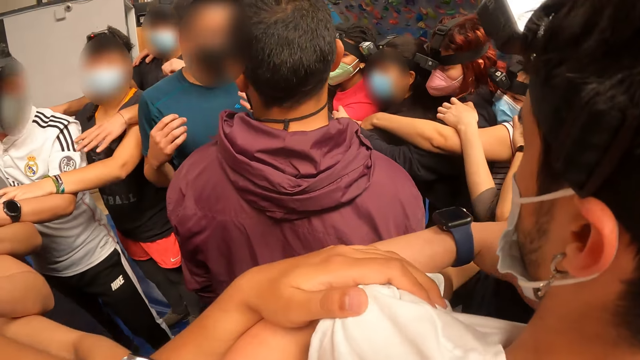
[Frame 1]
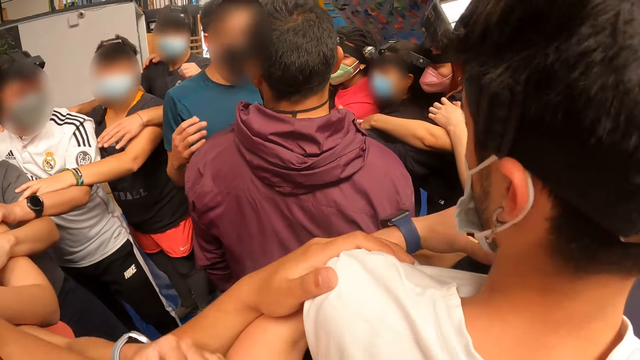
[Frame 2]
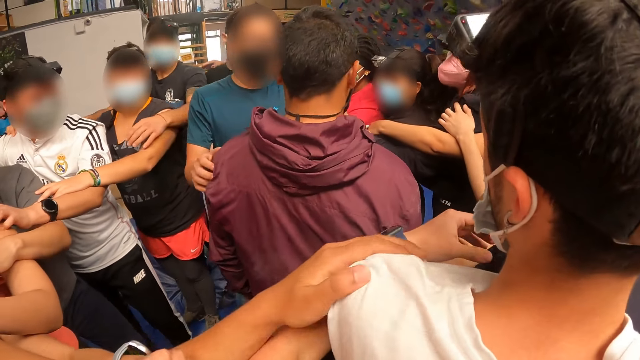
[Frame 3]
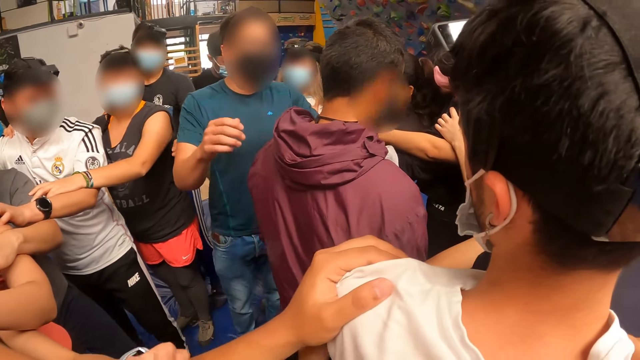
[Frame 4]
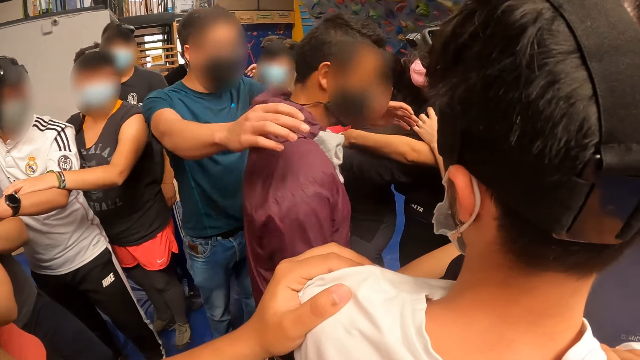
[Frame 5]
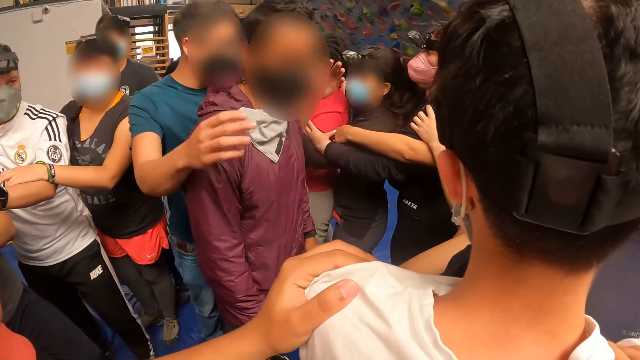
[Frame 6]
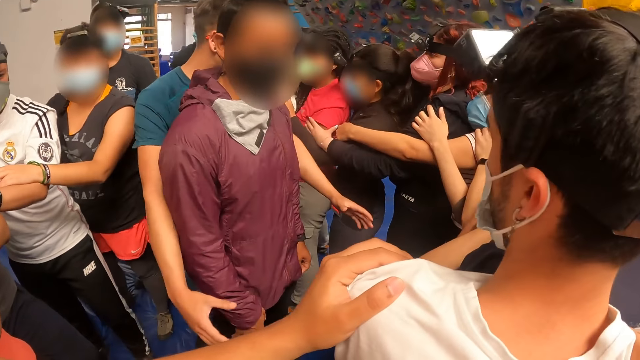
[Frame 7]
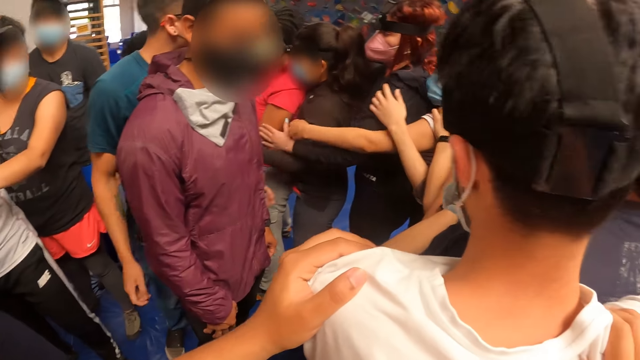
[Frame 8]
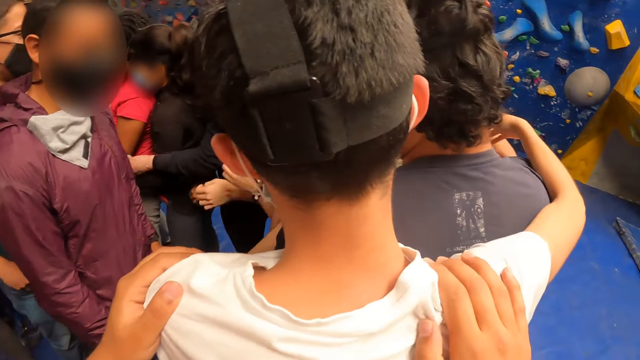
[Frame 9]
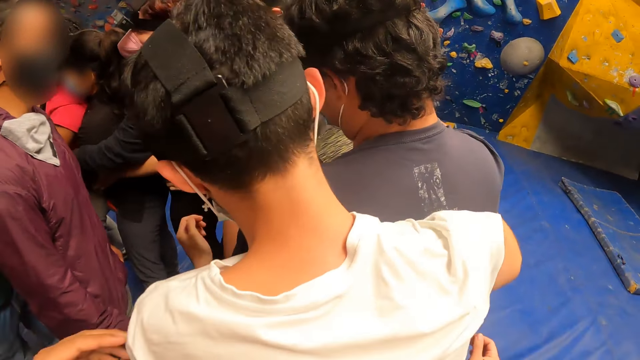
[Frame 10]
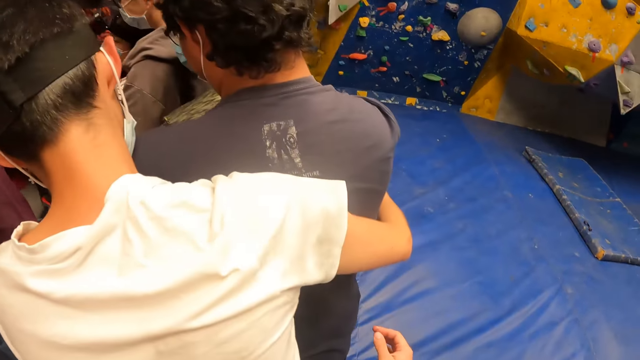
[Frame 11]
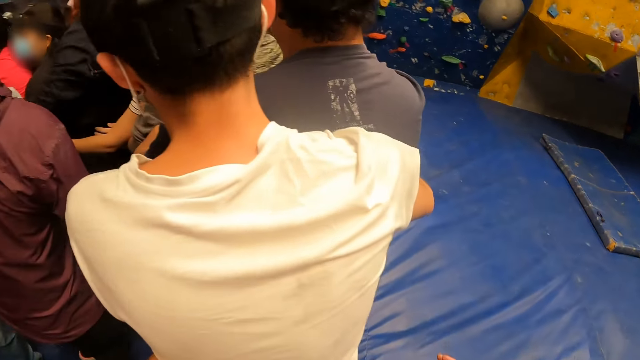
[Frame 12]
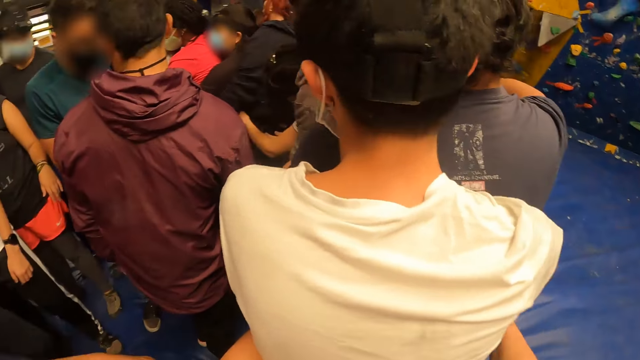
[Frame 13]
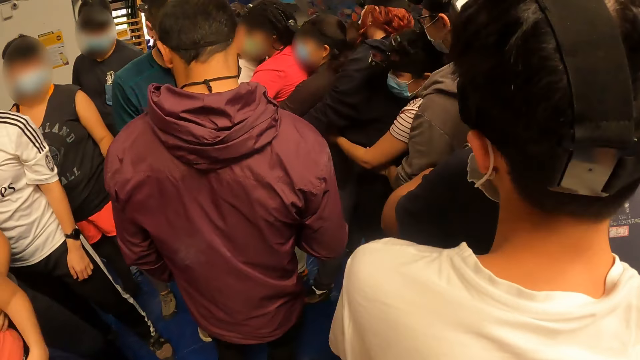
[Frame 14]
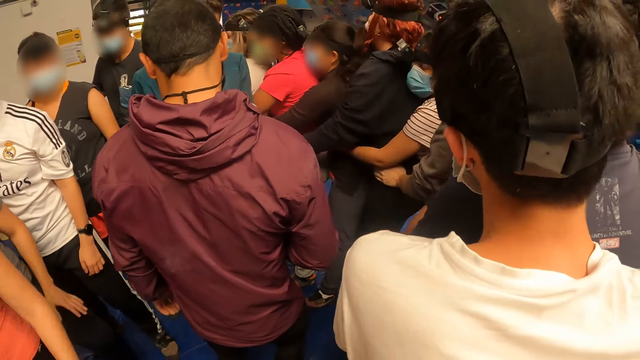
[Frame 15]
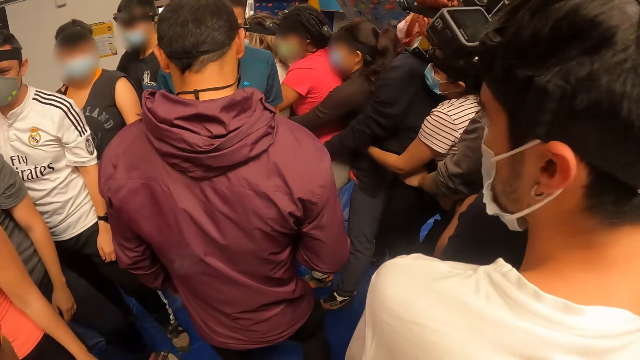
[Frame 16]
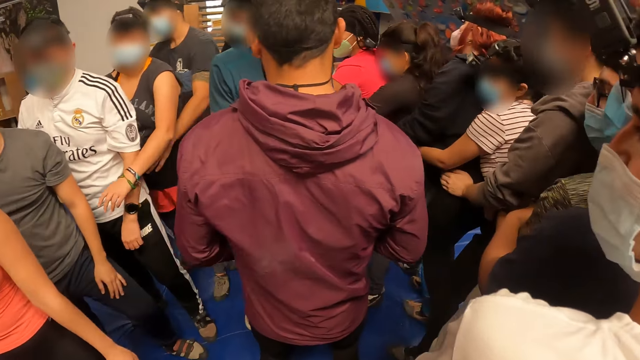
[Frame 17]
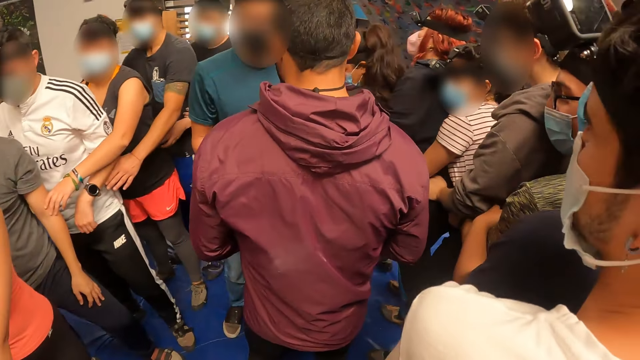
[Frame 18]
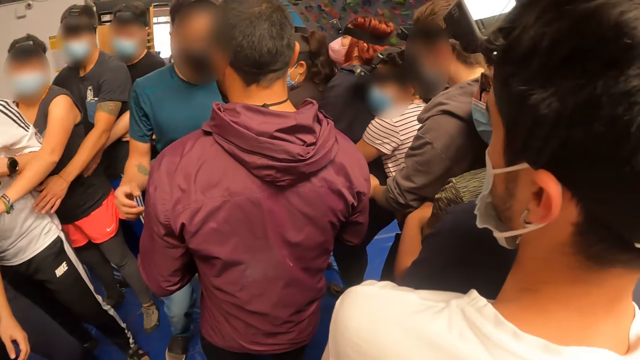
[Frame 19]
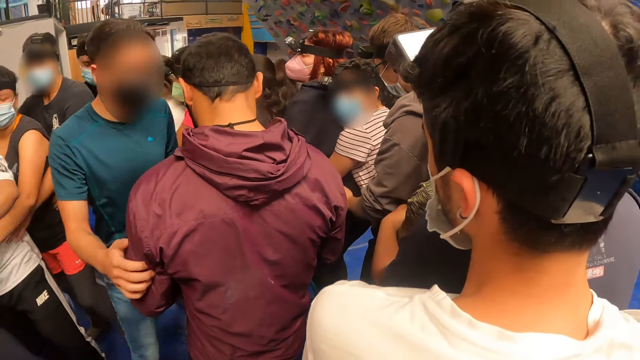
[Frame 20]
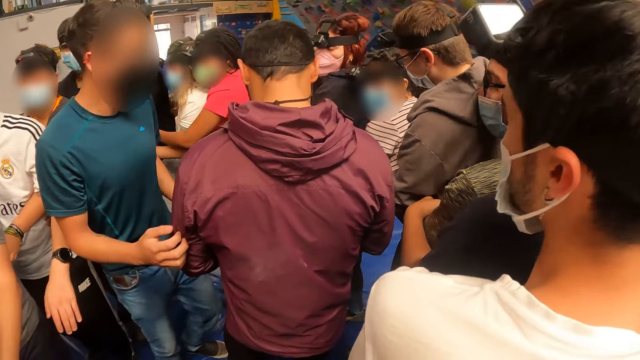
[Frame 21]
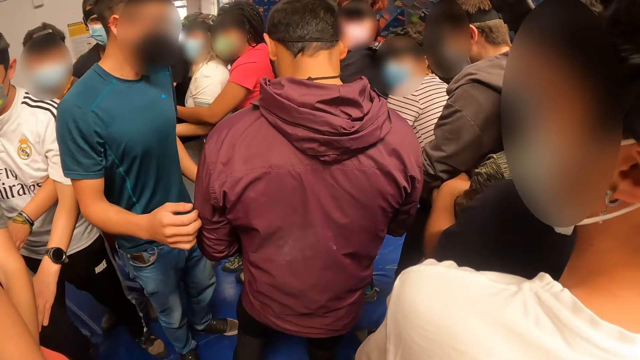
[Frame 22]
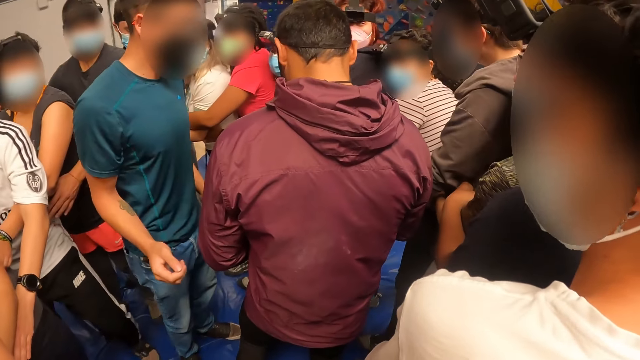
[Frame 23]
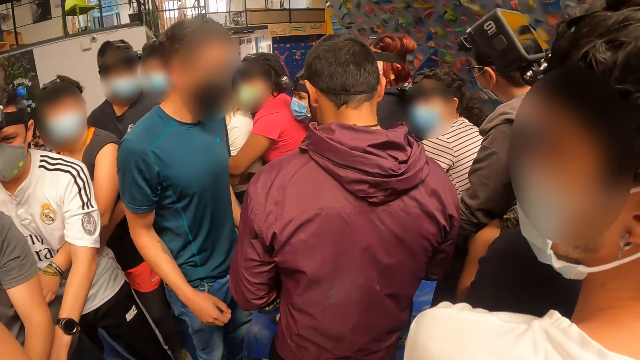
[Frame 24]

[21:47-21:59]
The camera wearer looks around. A man places both hands over another man's shoulders. The first man drops both hands. The camera wearer removes both hands from a third man's shoulders. They place both hands on the third man's hips. They hold the third man. They look around.

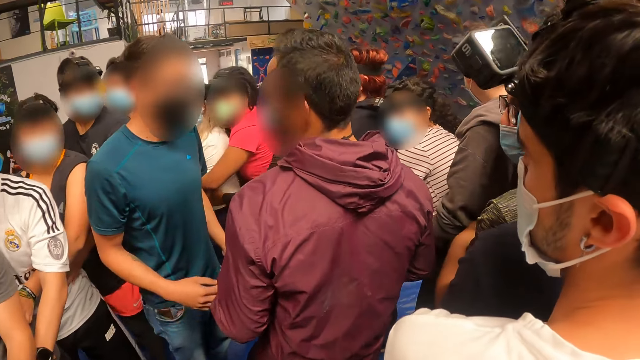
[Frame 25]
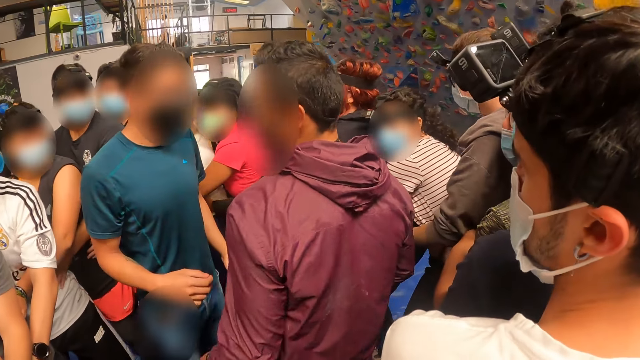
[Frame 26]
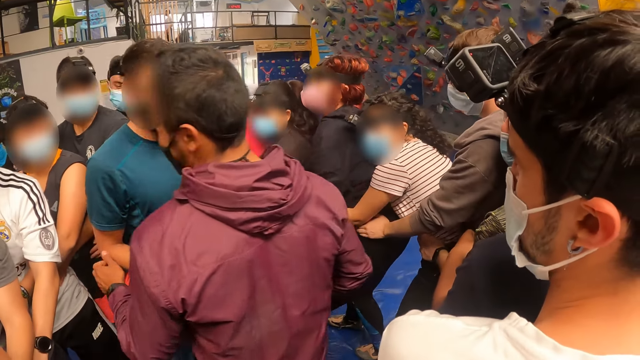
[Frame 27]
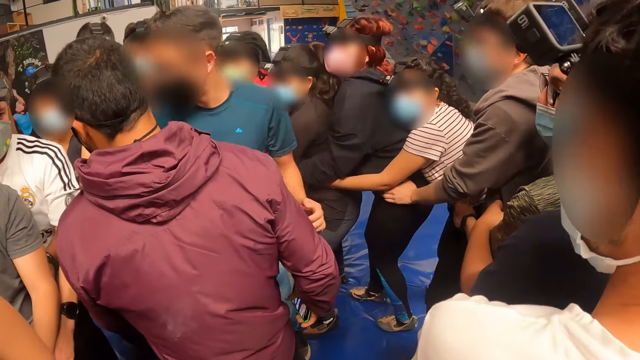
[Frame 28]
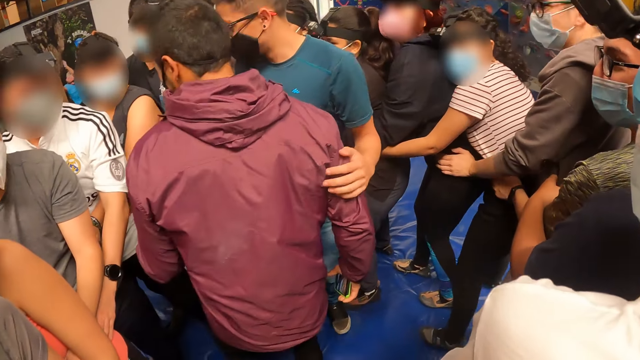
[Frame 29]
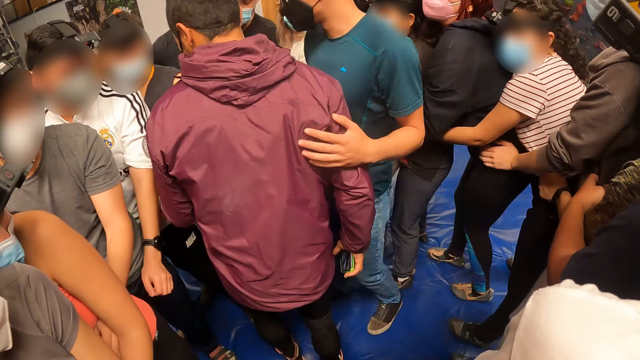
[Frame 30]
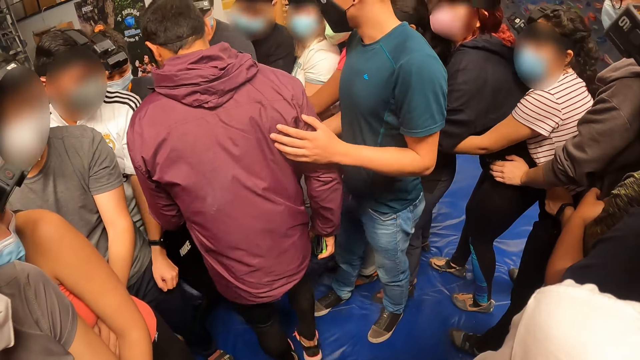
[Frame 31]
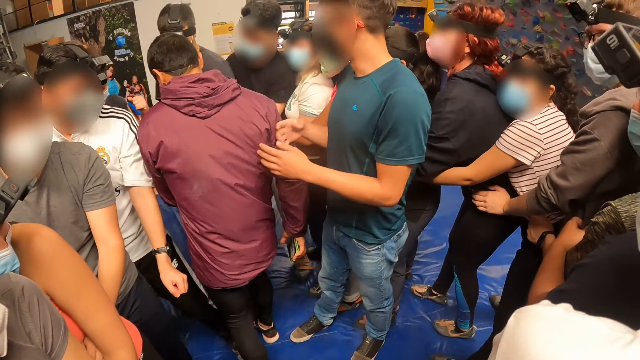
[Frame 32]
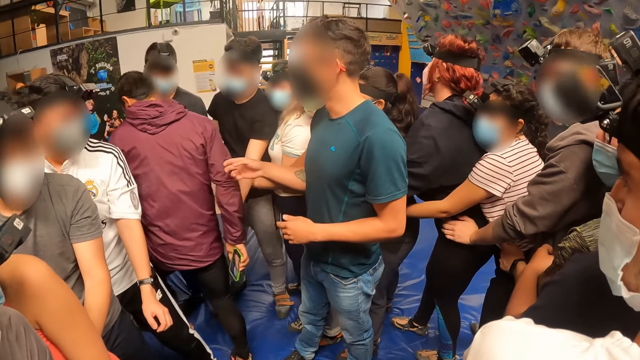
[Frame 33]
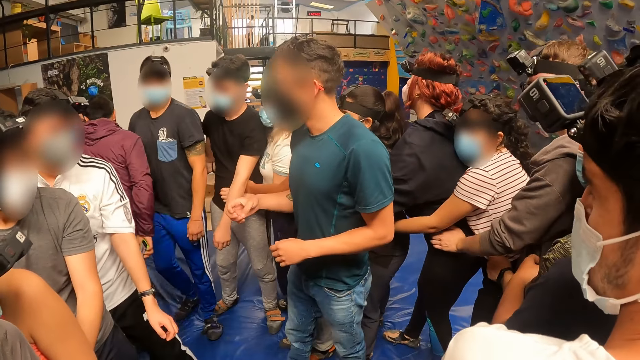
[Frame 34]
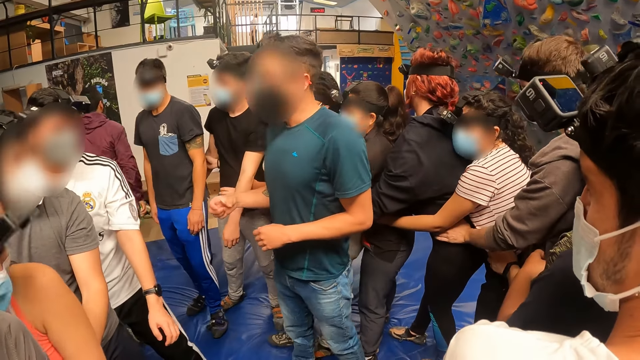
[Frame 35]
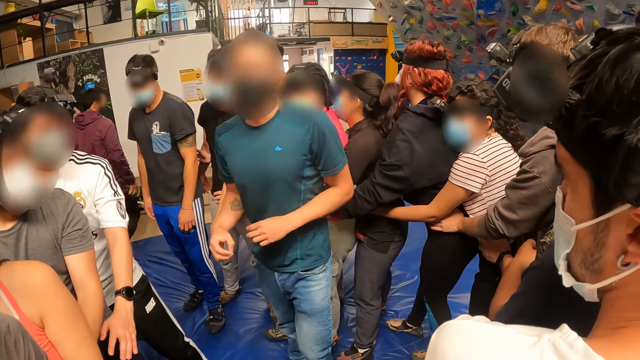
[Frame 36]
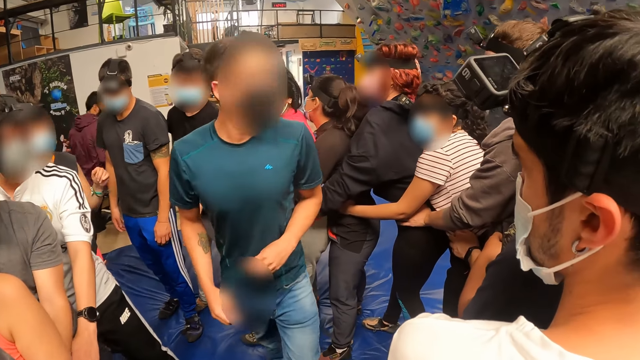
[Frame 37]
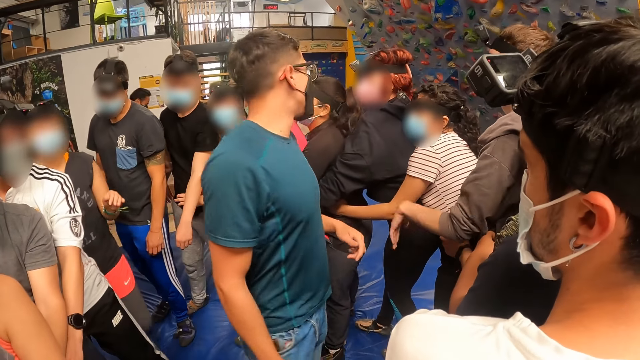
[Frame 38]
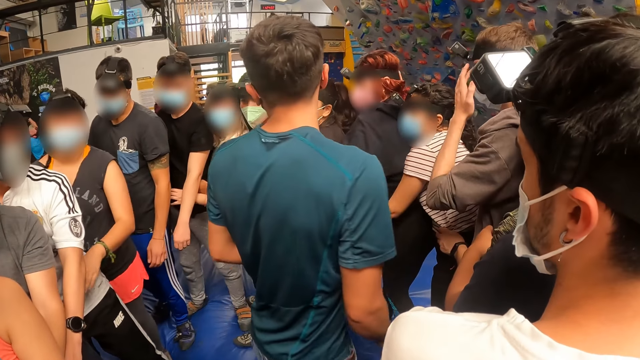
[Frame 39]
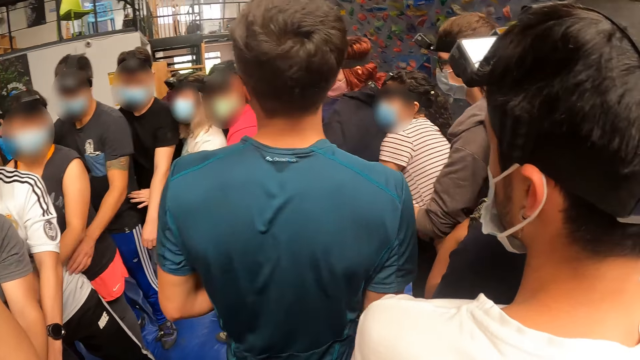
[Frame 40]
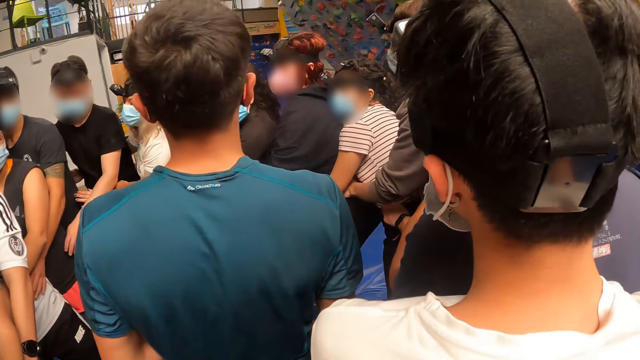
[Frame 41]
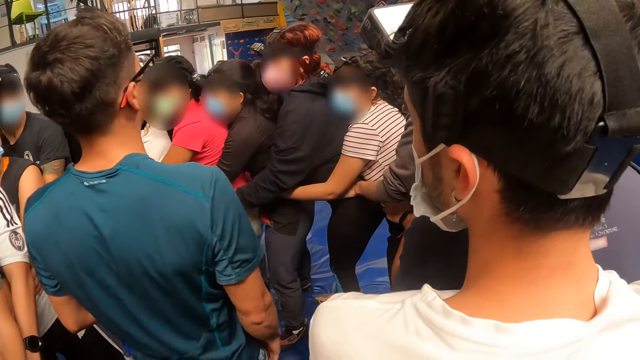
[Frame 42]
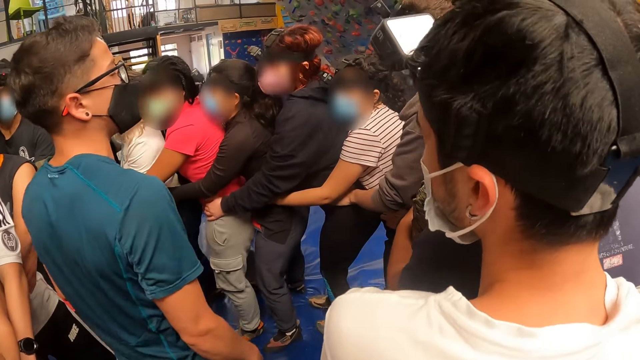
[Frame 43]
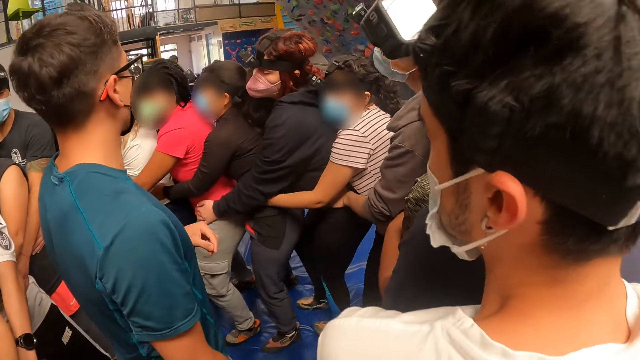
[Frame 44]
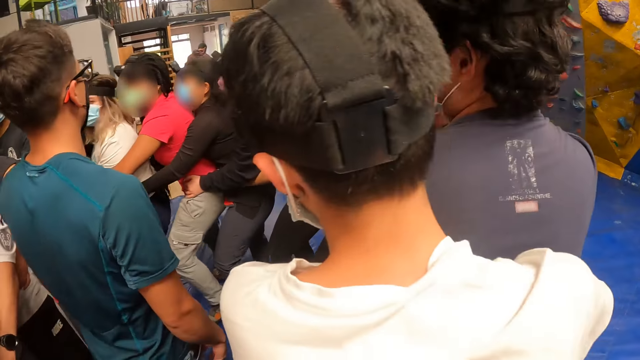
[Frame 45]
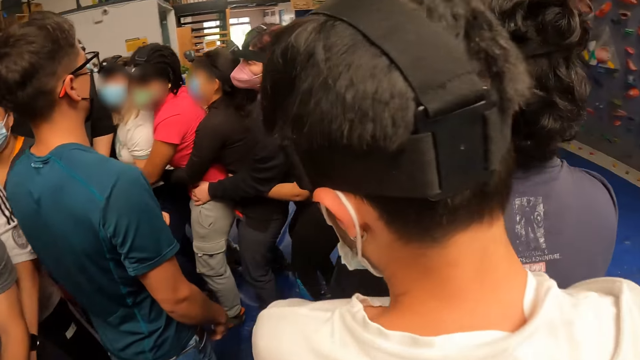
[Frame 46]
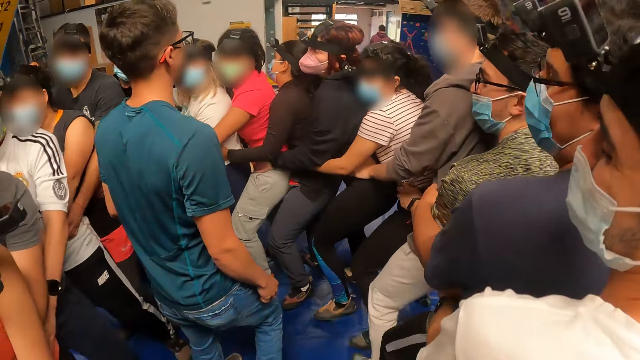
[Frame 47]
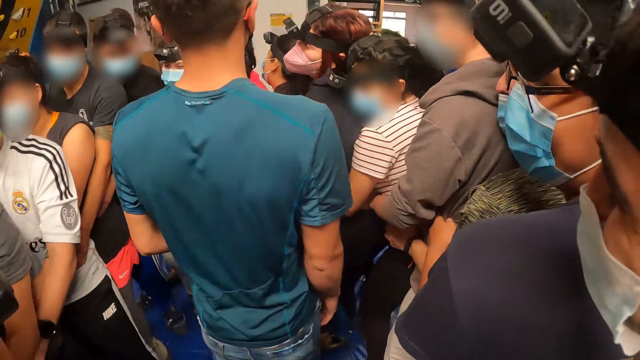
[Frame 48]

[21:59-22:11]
The camera wearer looks around. They walk forward along with others in the gym.
